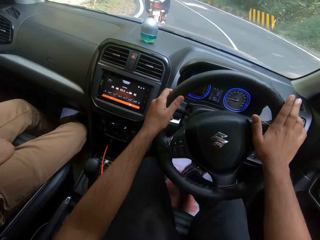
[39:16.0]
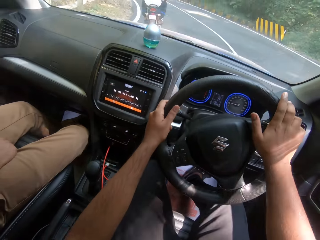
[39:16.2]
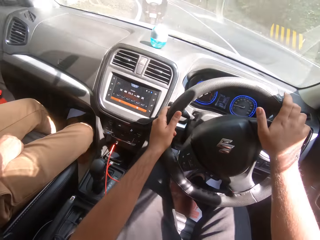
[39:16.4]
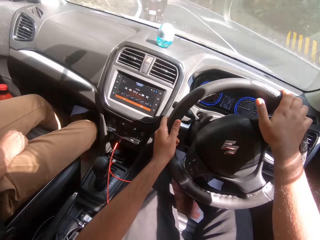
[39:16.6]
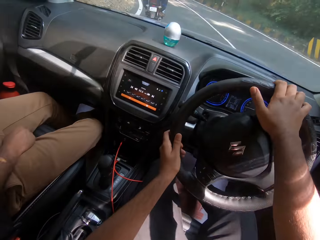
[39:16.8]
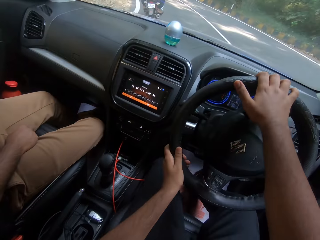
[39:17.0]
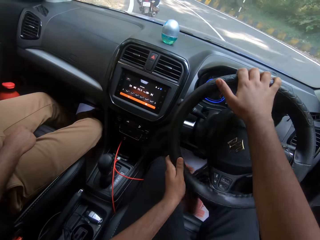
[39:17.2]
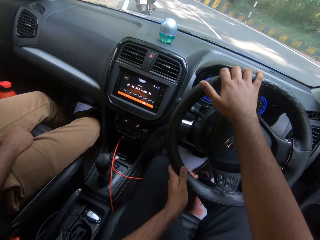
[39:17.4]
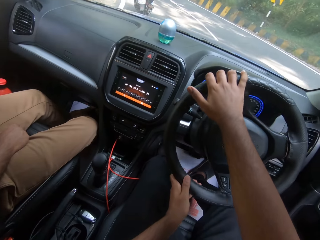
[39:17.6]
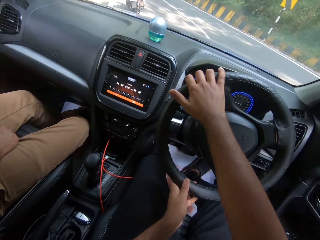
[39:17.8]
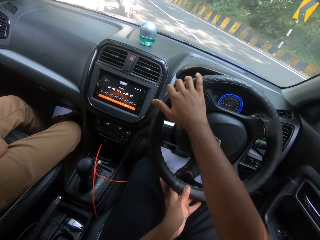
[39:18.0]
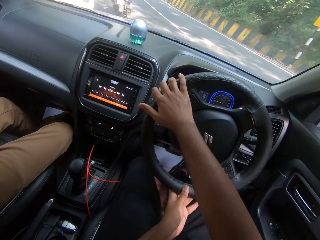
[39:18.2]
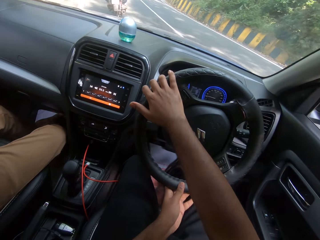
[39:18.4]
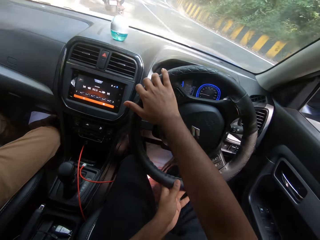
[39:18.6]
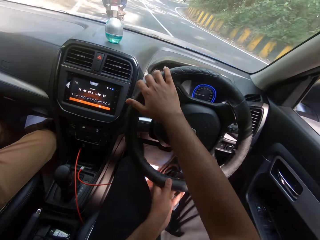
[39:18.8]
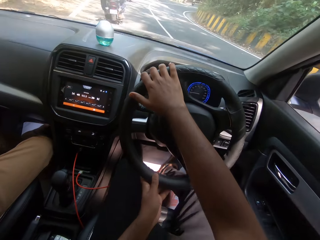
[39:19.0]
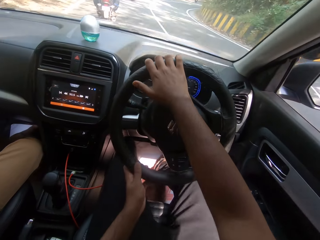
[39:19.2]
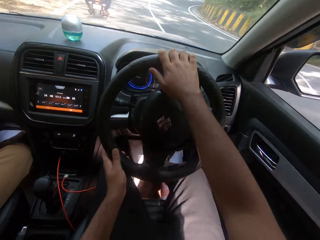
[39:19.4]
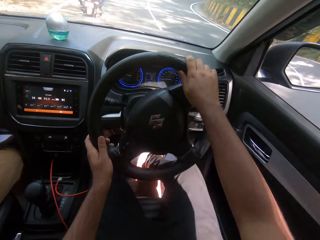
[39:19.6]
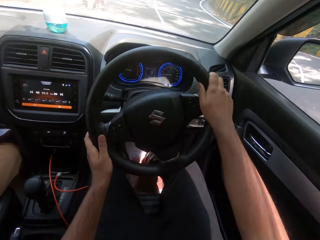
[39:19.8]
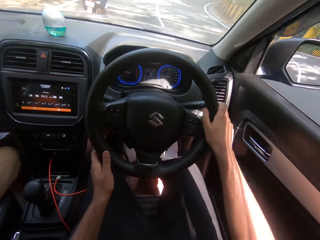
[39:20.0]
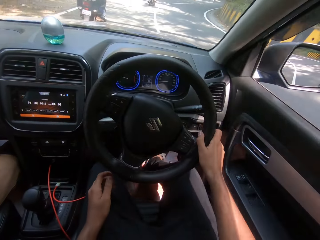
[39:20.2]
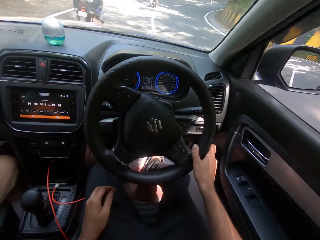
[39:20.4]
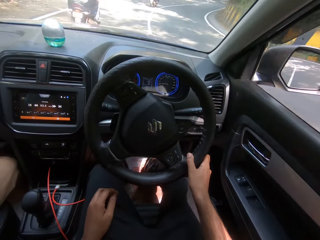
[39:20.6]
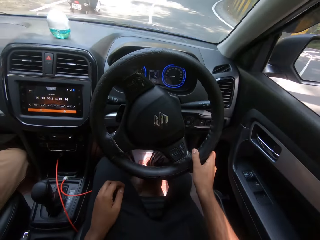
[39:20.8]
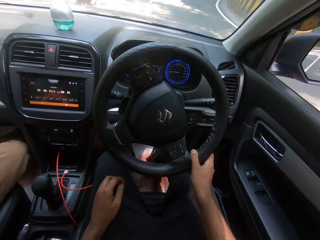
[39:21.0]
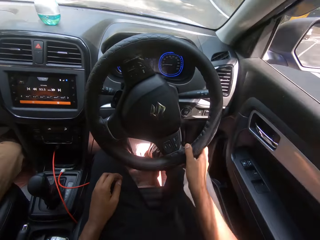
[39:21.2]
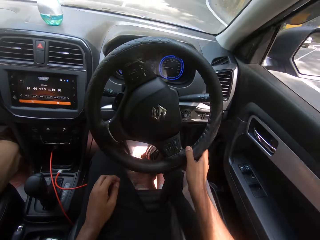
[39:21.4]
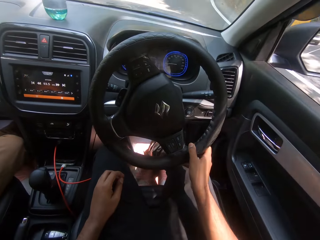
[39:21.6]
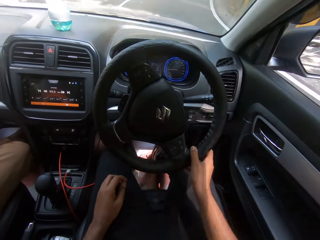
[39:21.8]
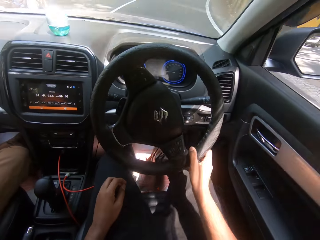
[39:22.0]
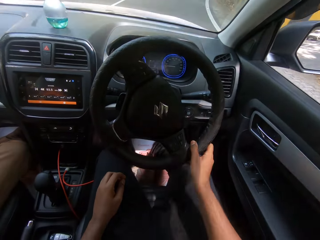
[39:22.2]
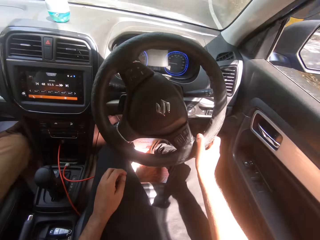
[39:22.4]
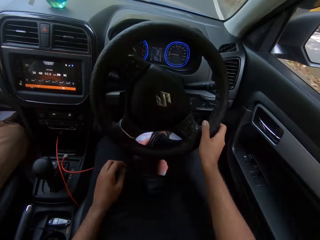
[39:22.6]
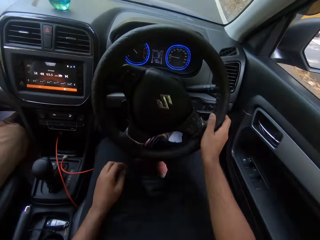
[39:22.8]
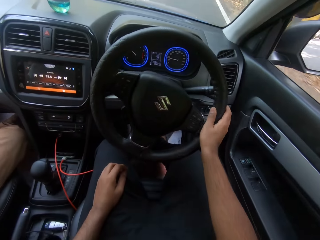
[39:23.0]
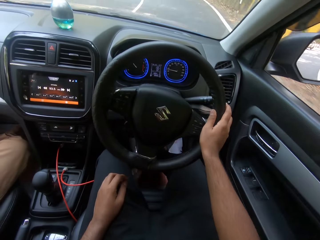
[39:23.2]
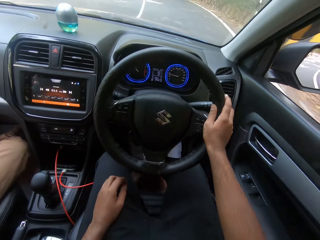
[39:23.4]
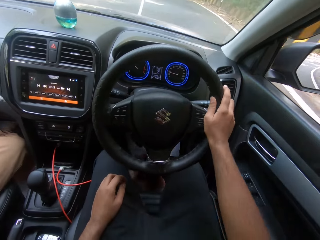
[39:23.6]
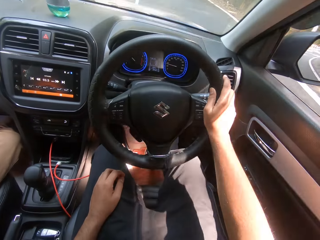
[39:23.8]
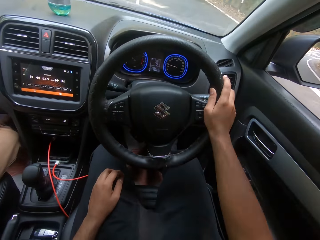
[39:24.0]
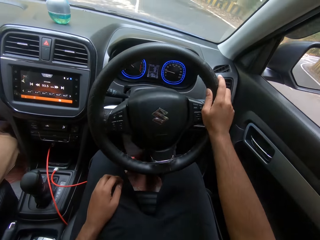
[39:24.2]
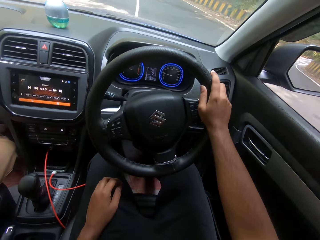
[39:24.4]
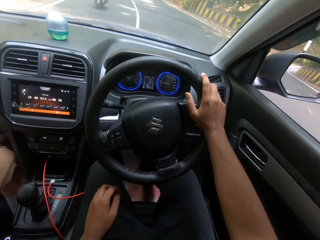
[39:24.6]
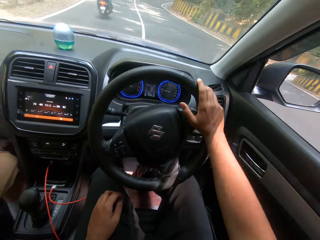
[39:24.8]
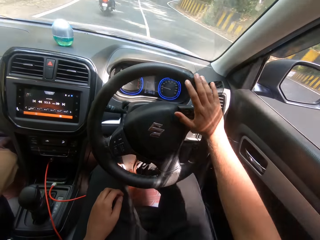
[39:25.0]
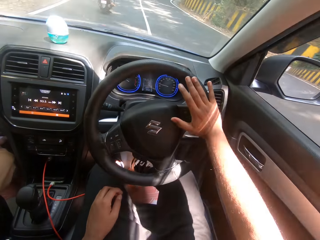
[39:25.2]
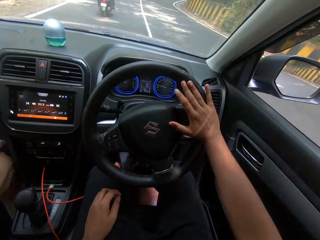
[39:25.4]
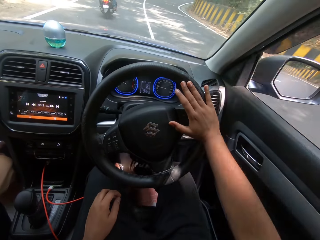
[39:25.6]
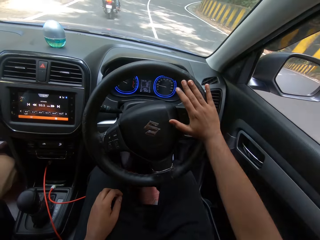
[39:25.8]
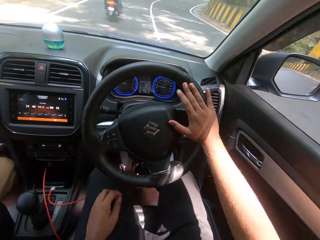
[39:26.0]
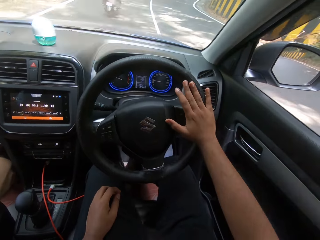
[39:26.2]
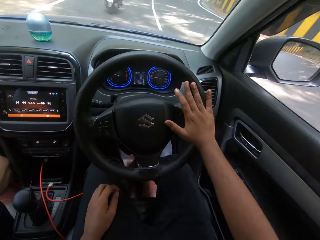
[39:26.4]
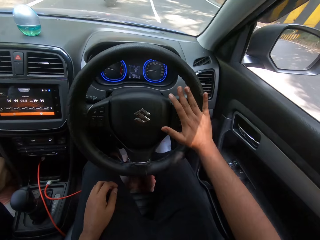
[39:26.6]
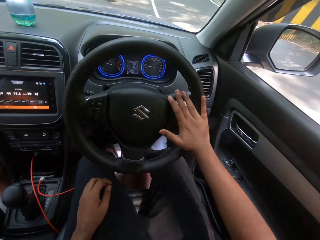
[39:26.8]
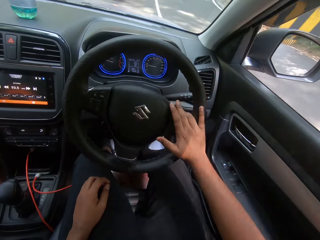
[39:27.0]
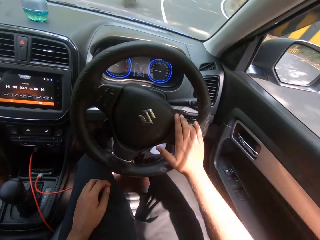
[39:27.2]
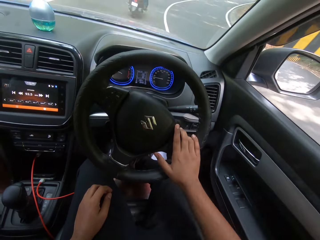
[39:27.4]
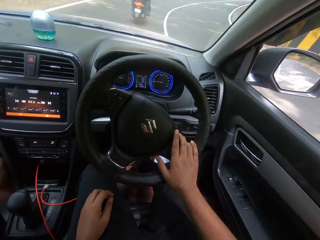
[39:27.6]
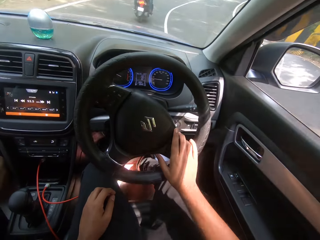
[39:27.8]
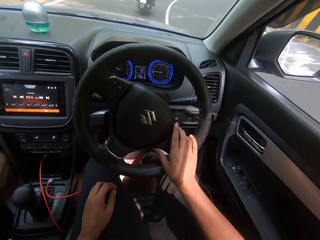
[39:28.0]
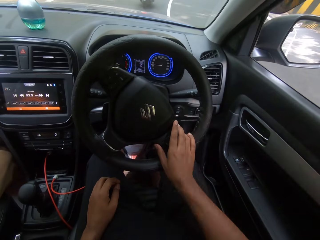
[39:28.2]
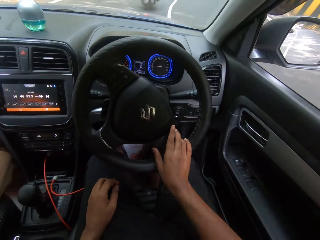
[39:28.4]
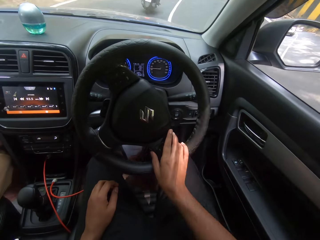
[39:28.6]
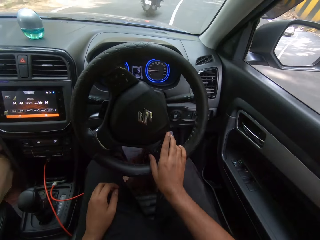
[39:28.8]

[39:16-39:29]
The camera wearer drives past a motorcycle.

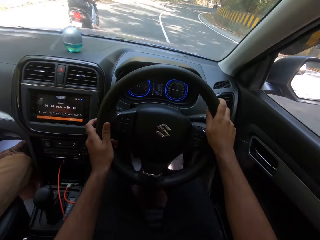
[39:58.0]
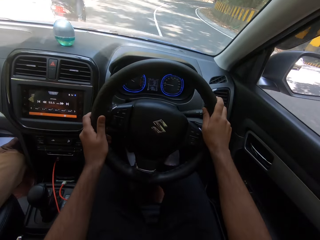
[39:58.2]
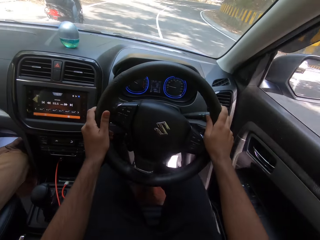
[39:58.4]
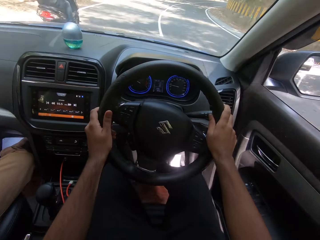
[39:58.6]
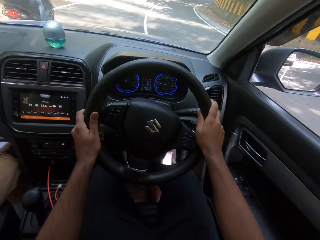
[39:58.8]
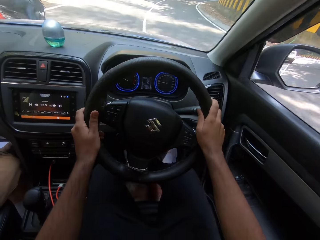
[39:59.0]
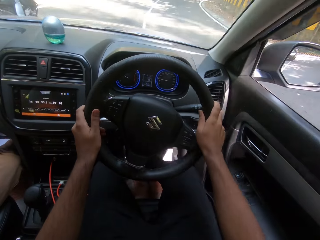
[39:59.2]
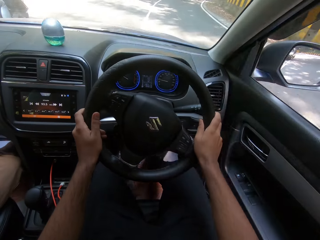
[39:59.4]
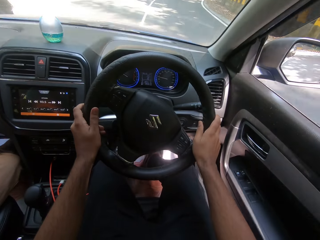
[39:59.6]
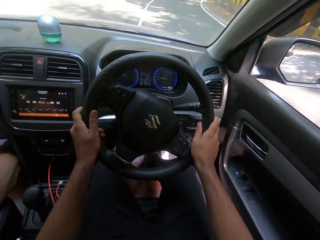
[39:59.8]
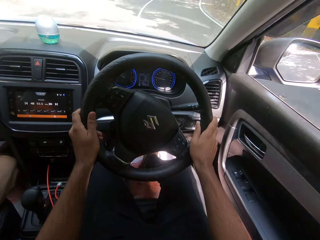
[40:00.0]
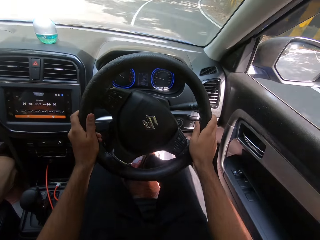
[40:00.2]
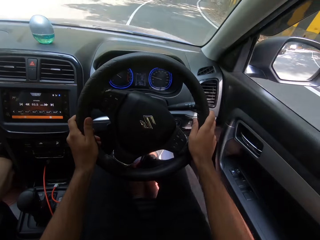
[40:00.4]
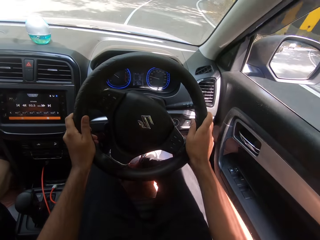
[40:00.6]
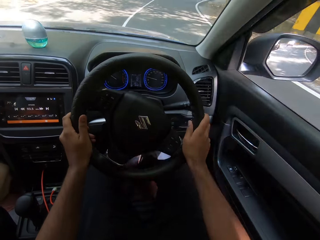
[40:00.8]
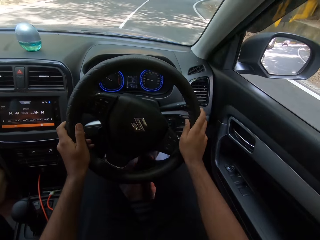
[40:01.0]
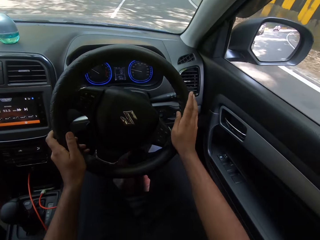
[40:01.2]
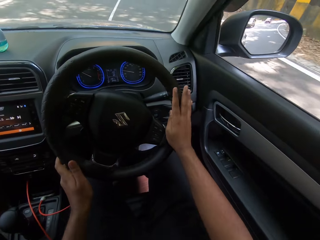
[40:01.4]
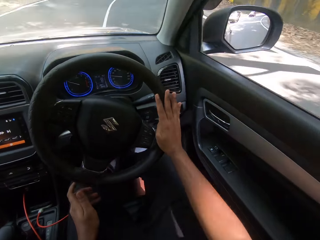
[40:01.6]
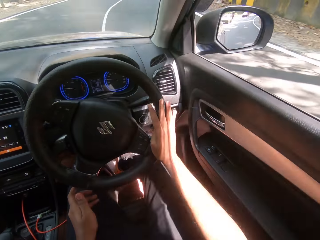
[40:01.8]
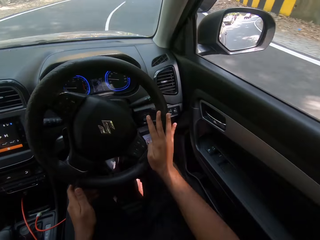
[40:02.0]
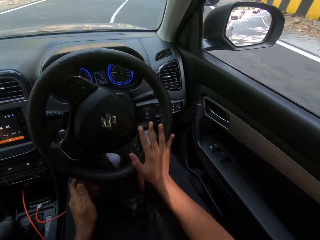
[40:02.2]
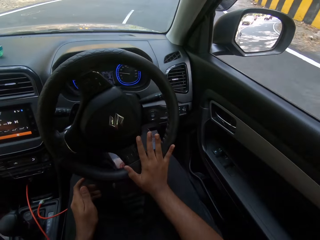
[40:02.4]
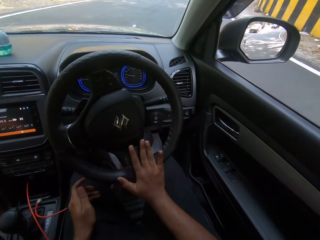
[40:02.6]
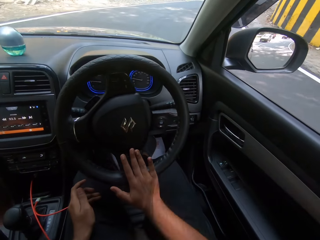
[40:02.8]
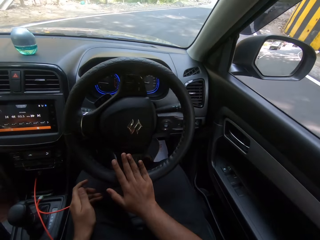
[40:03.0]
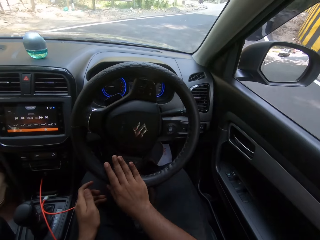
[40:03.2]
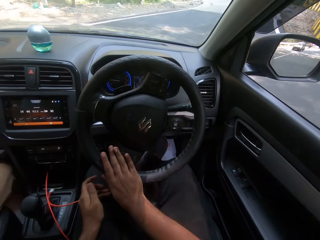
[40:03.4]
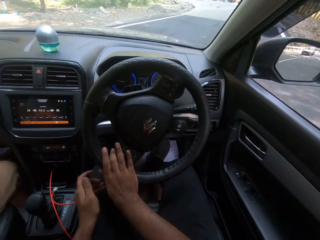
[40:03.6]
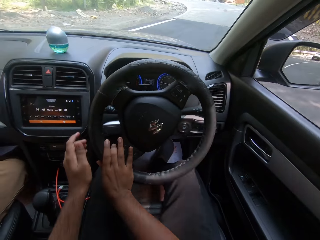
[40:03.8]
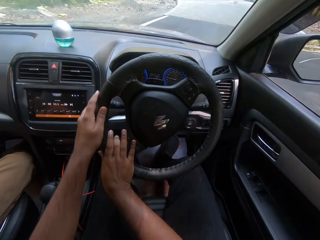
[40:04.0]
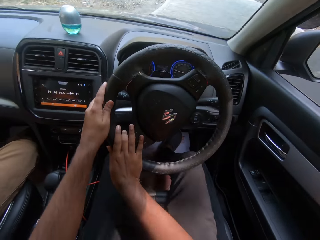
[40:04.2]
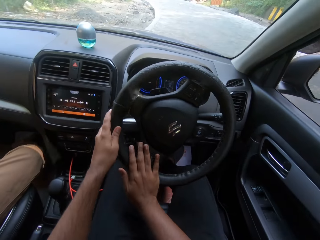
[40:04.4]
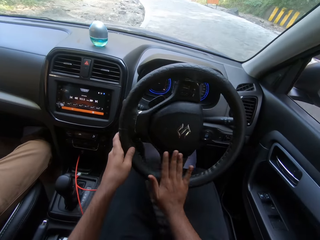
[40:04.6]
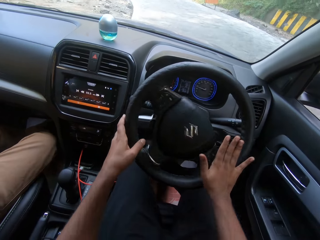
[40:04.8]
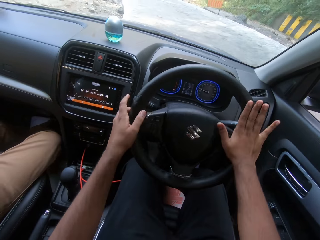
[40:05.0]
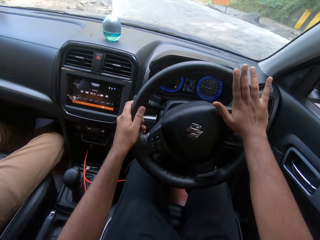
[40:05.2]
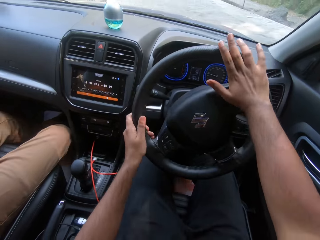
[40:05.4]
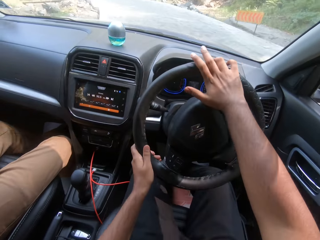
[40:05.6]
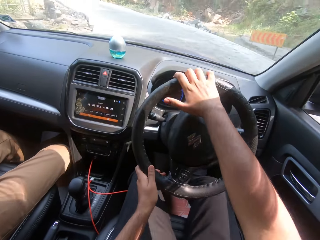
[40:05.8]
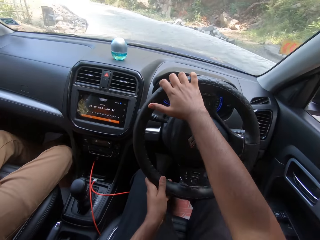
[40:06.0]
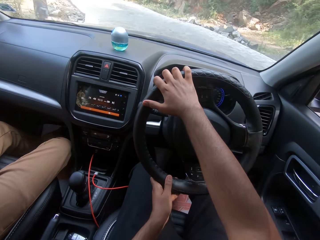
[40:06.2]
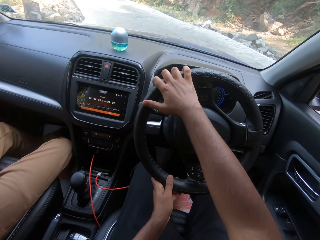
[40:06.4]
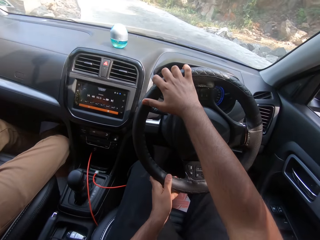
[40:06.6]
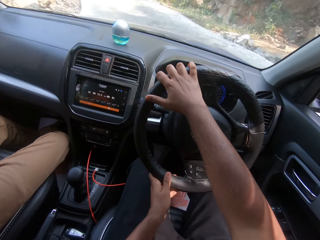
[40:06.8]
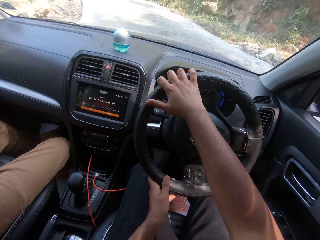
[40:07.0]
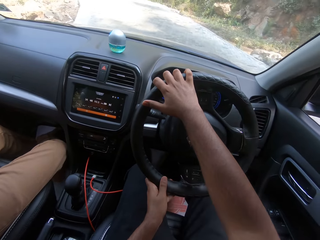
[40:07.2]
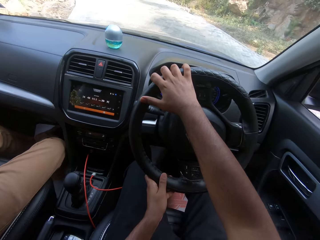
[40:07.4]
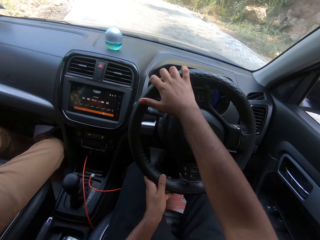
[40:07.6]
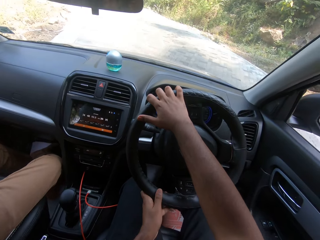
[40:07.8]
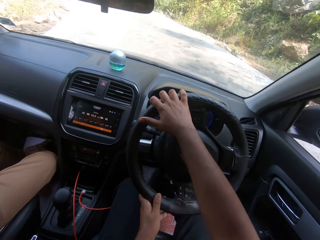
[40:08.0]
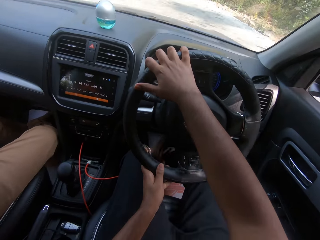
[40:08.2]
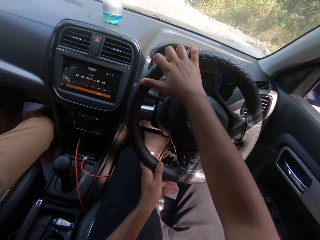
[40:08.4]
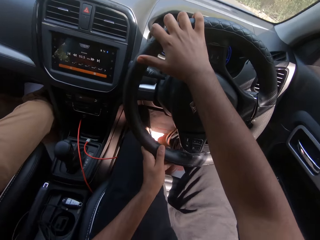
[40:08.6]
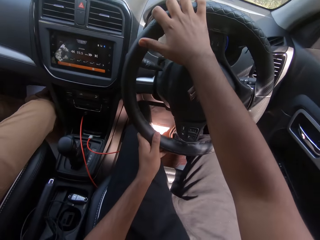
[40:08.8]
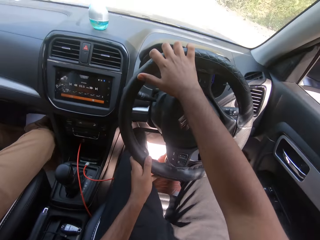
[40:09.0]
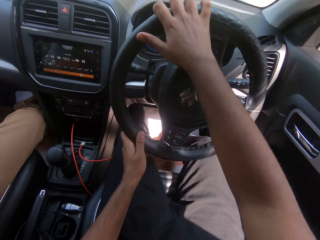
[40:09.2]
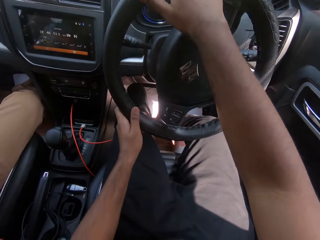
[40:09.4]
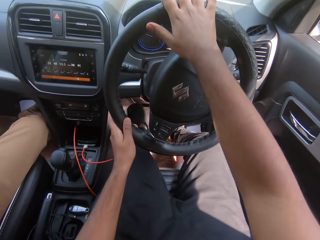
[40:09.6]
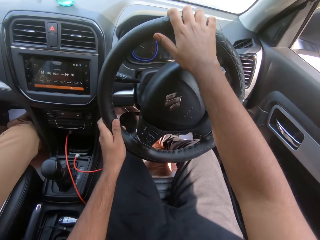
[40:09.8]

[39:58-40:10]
The camera wearer drives past a motorcycle.
